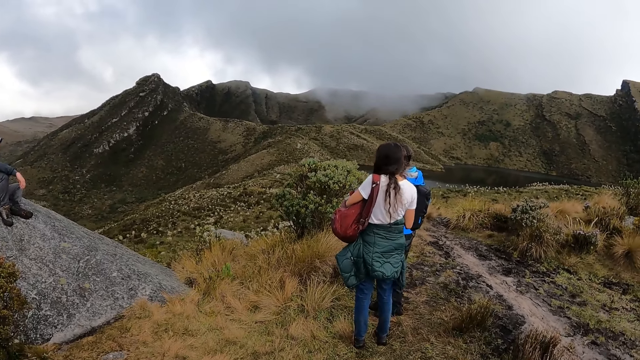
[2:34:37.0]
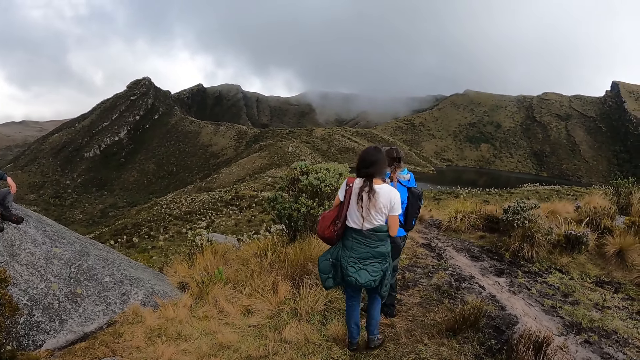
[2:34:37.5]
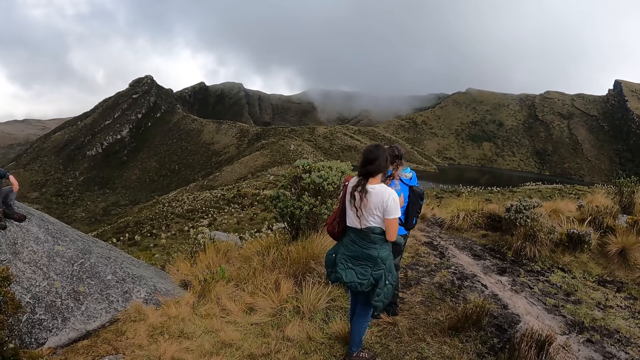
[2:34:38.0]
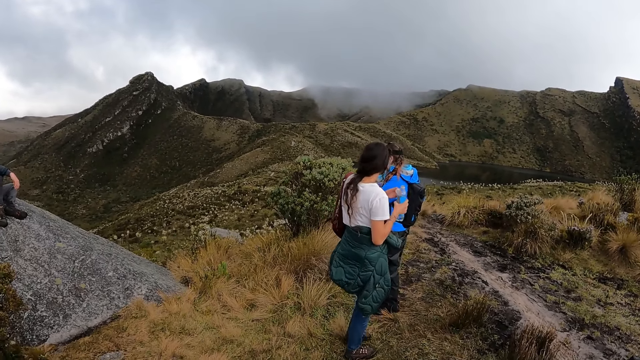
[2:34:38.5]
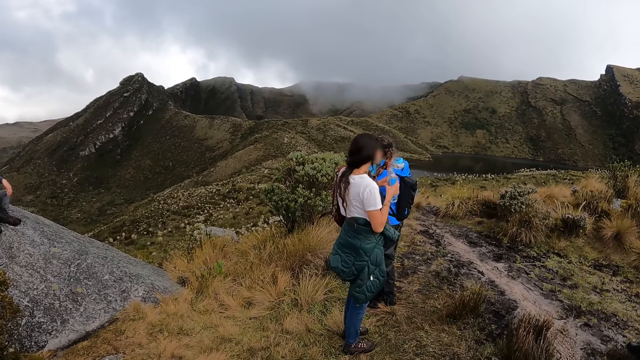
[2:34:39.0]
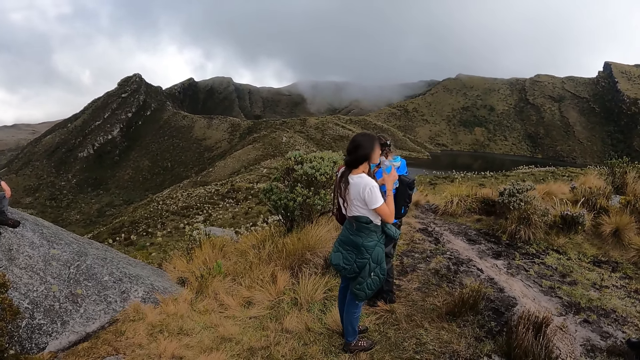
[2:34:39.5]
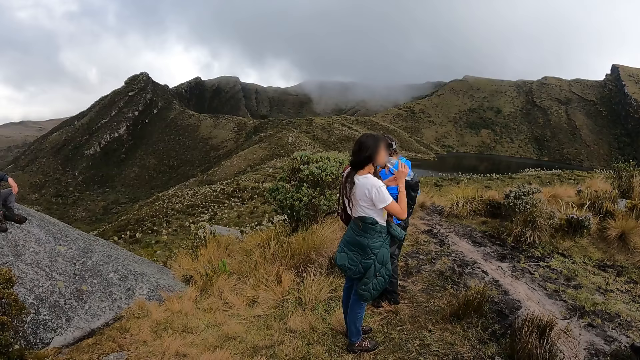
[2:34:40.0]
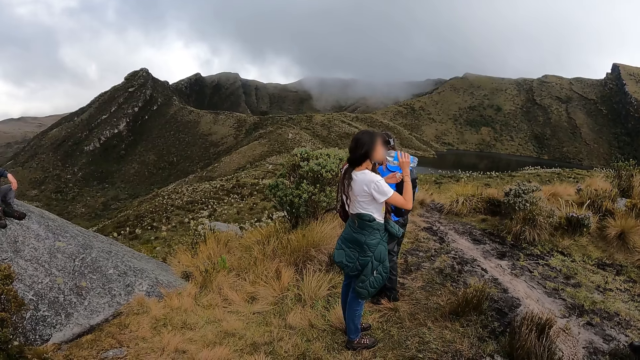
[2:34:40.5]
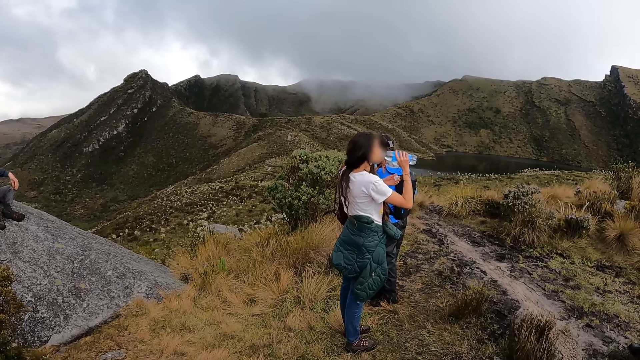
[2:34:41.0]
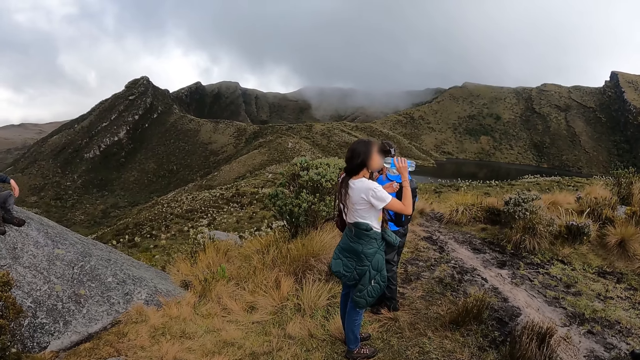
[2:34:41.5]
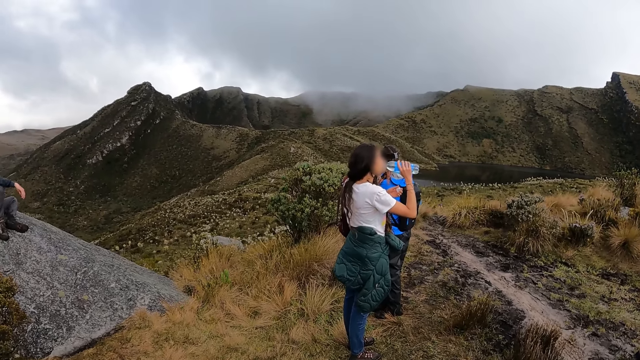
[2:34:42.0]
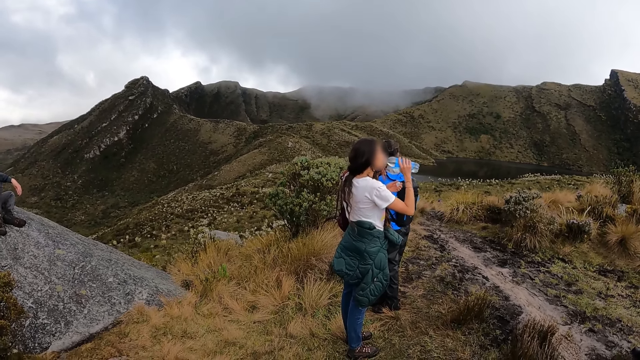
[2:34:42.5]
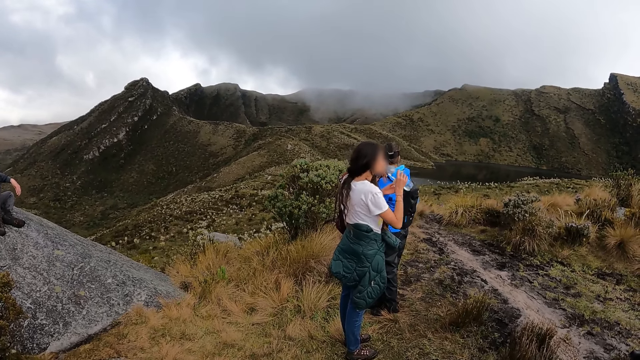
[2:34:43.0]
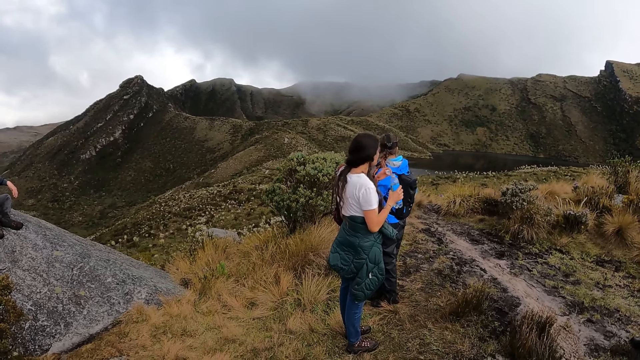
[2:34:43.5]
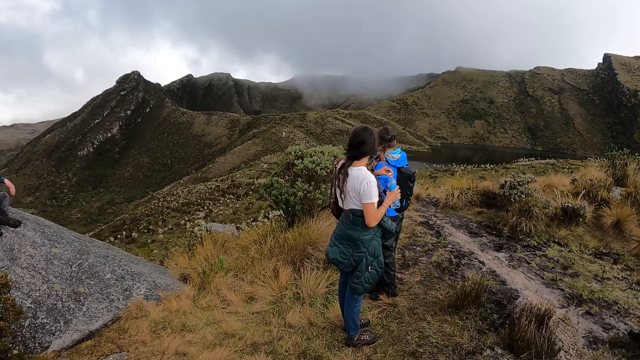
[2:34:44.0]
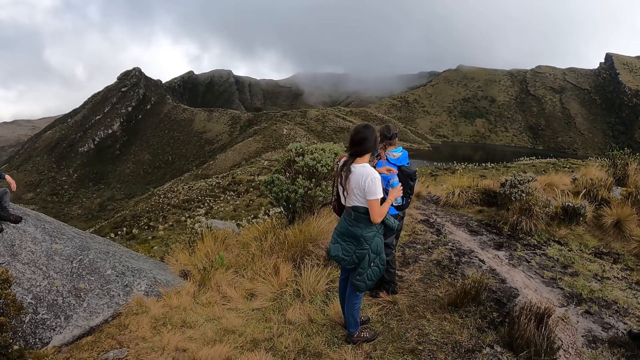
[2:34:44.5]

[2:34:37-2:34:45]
The woman drinks the bottle of water in her right hand.

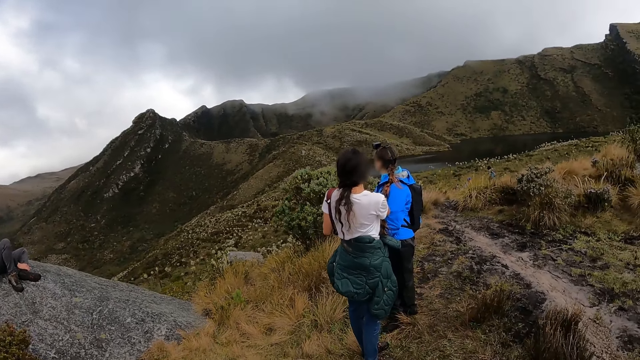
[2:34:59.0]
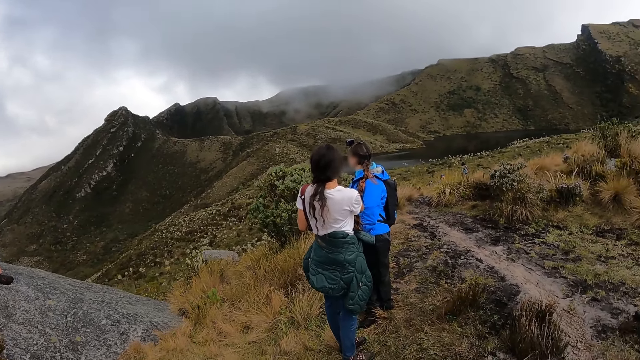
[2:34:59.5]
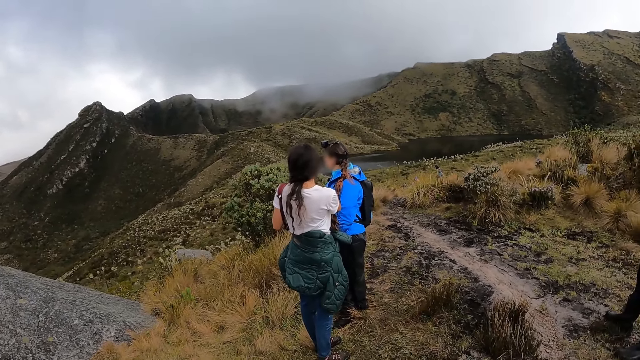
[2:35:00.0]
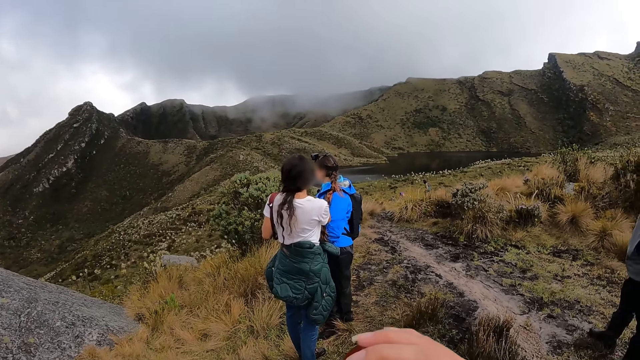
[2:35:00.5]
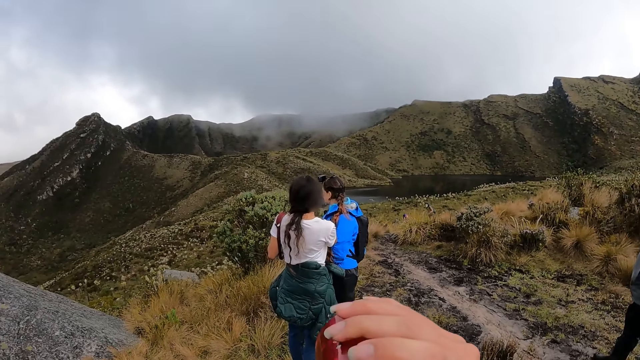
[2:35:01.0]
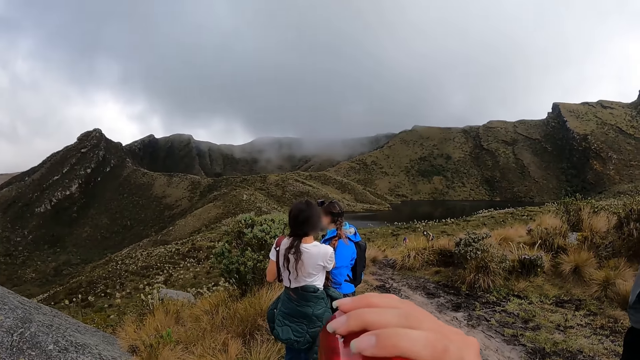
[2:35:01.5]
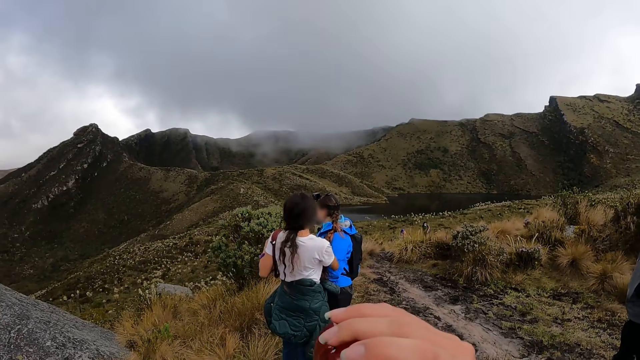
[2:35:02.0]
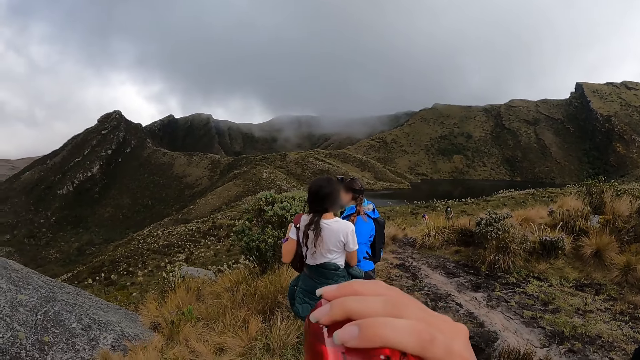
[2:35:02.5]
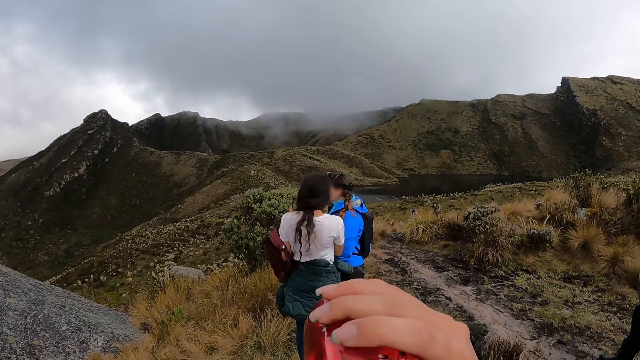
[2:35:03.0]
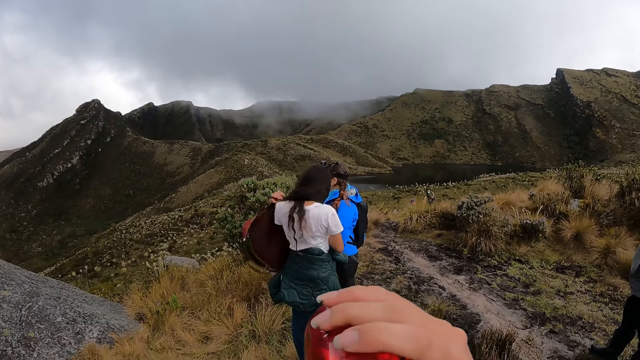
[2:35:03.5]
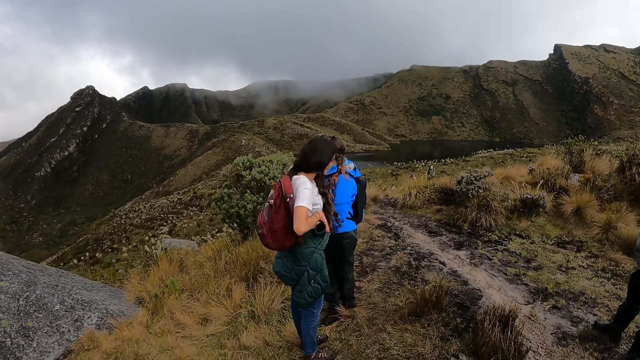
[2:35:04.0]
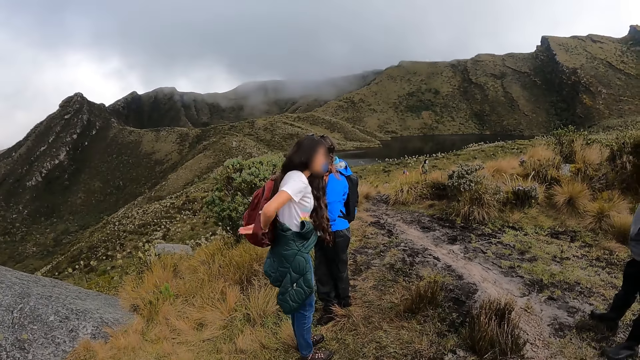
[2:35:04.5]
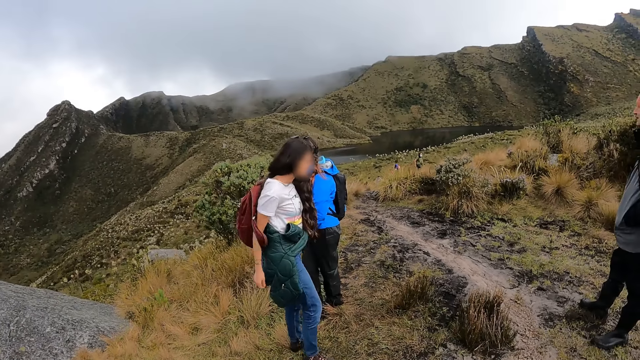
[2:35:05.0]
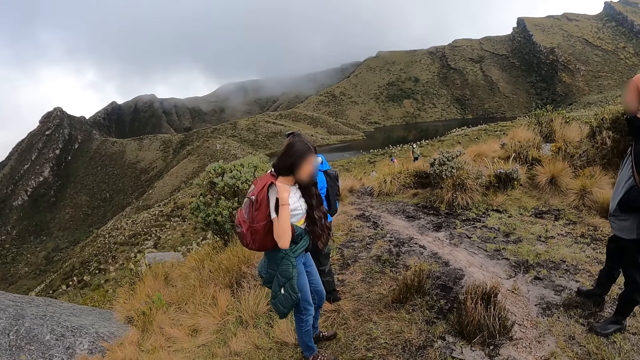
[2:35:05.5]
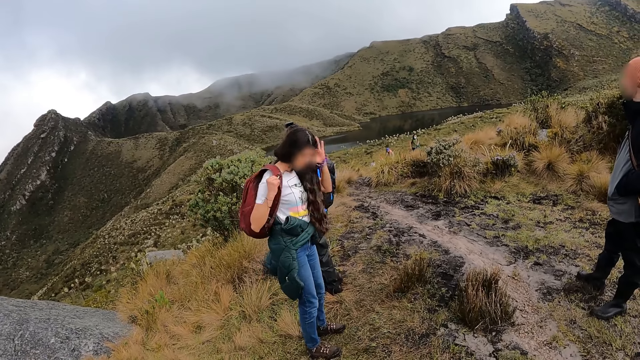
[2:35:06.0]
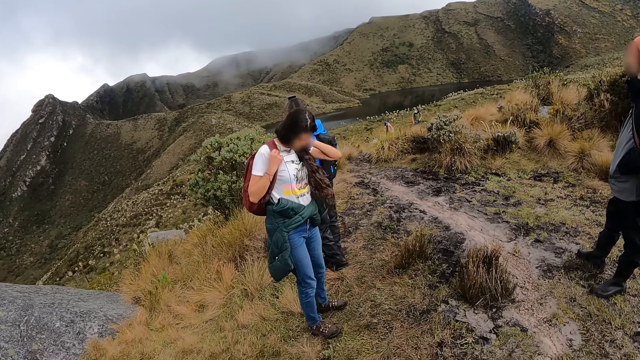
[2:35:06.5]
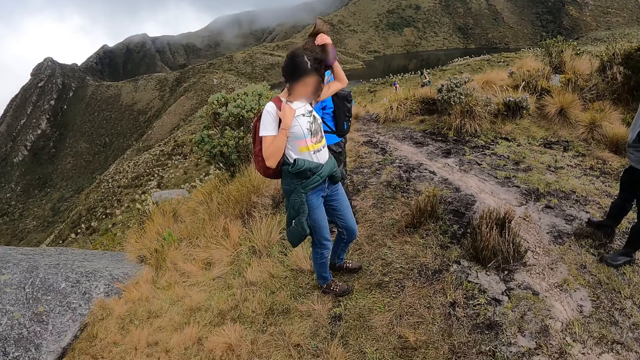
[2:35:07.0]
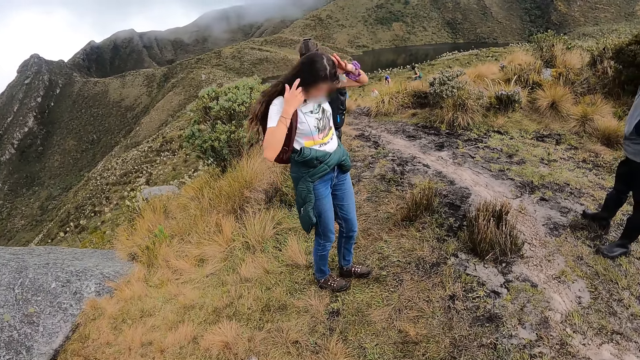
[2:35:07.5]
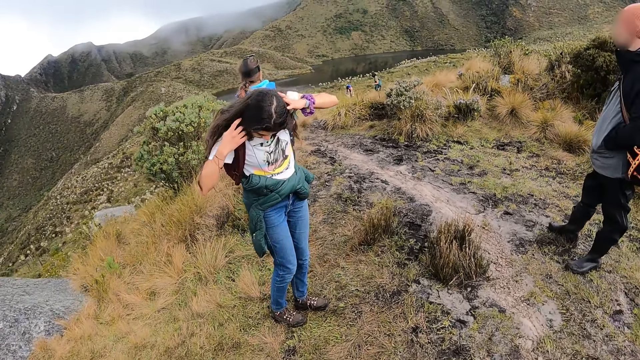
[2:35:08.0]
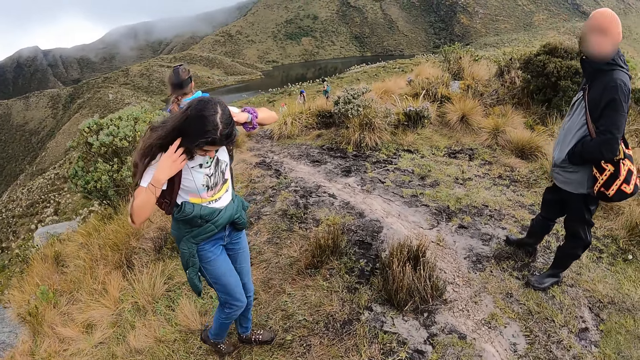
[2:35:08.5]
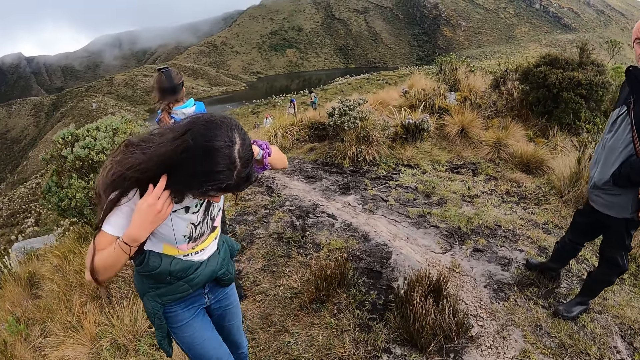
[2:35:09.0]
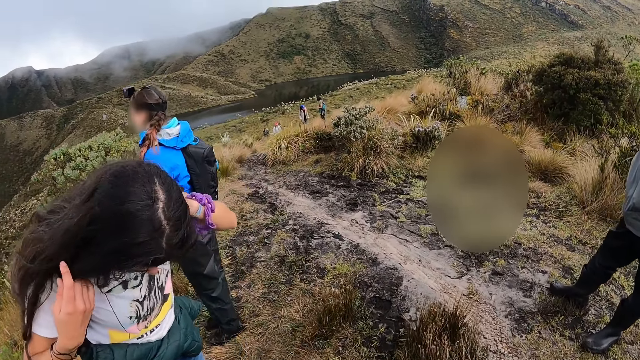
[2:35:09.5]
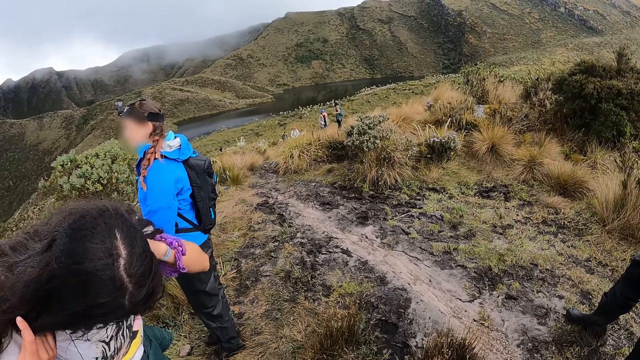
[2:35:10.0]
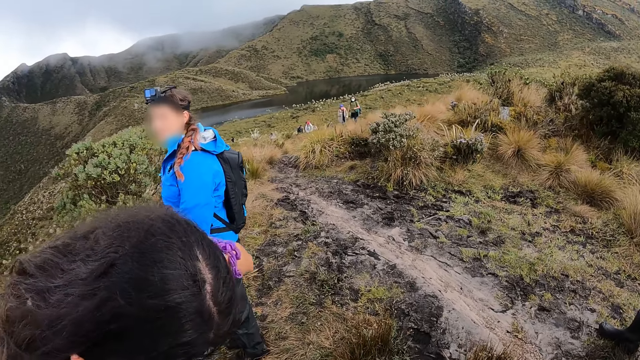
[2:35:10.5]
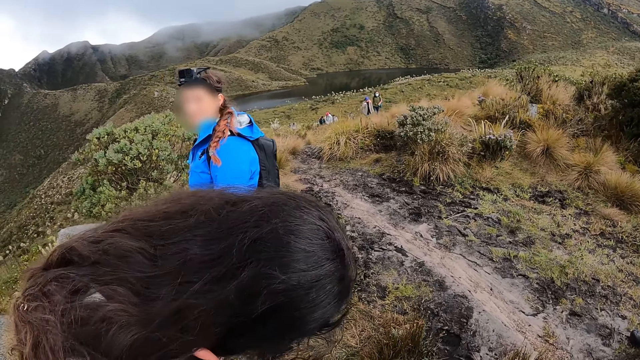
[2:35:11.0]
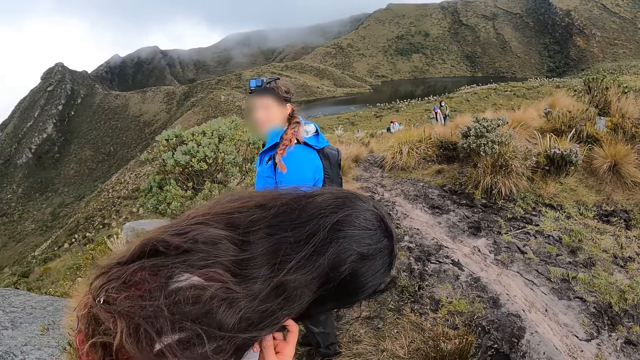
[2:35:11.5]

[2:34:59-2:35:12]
The camera wearer drinks the bottle of water with her right hand. The woman removes a backpack from her left shoulder with her right hand. The woman wears the backpack on both shoulders with both hands. The camera wearer looks around the area. The woman touches her hair with her right hand.
